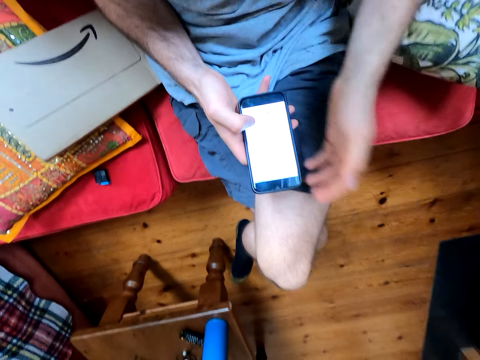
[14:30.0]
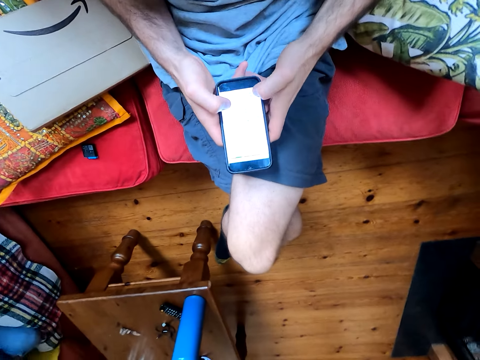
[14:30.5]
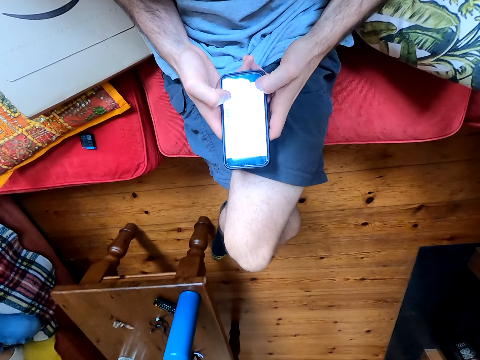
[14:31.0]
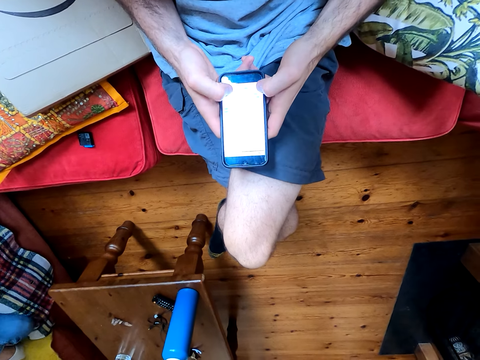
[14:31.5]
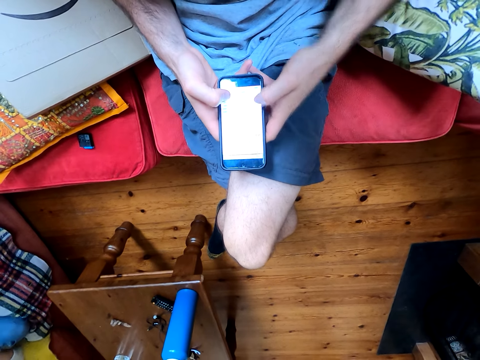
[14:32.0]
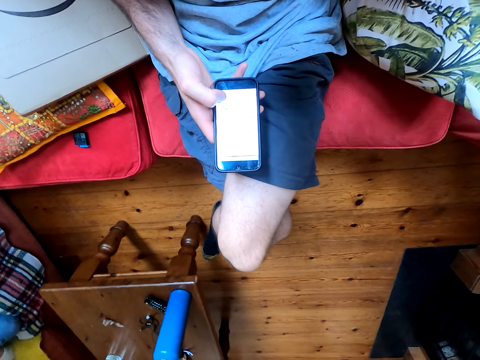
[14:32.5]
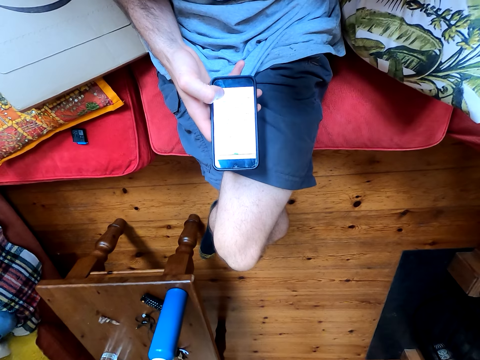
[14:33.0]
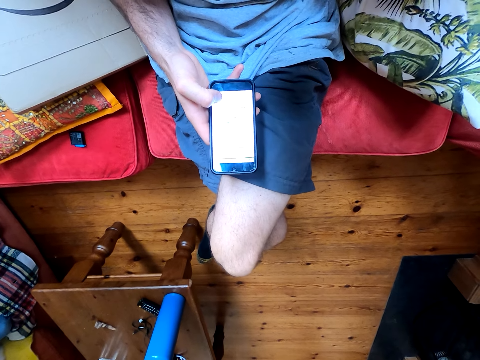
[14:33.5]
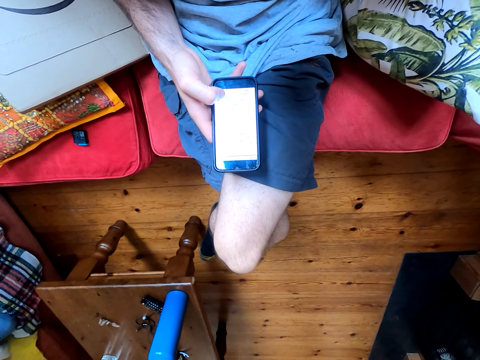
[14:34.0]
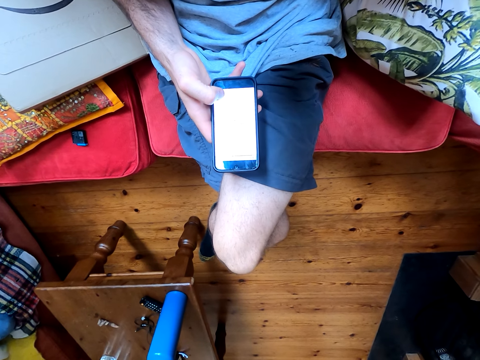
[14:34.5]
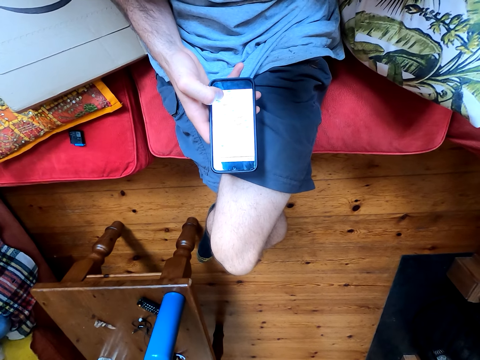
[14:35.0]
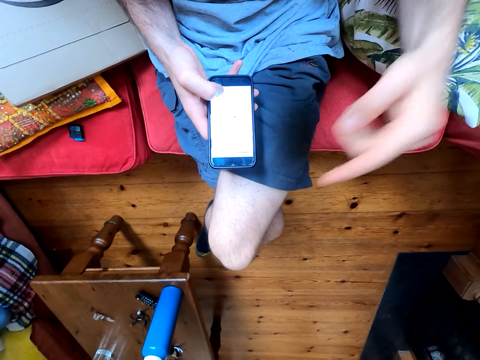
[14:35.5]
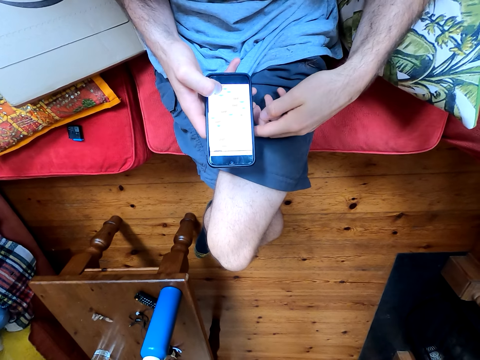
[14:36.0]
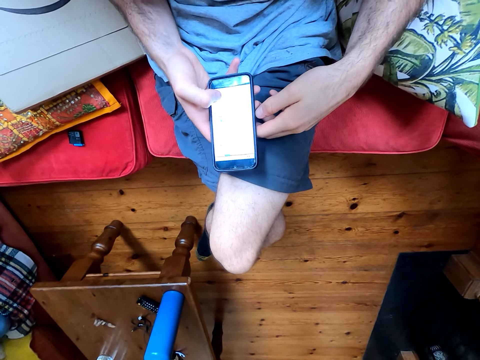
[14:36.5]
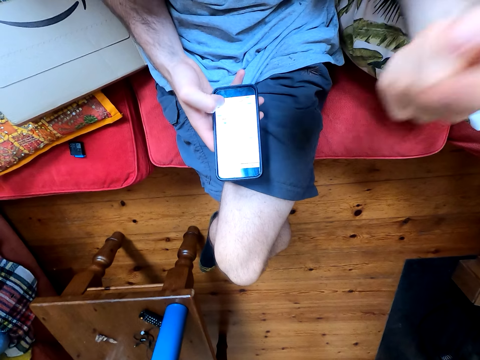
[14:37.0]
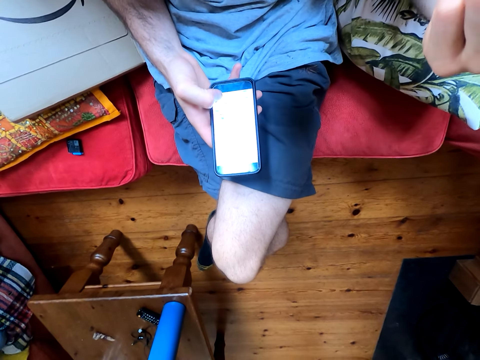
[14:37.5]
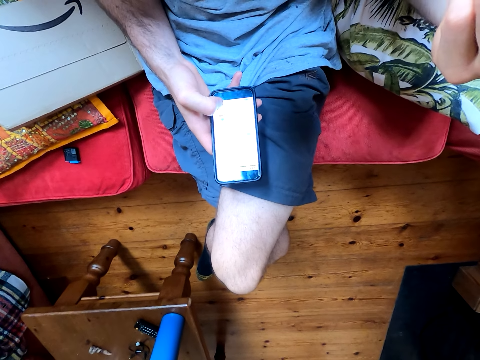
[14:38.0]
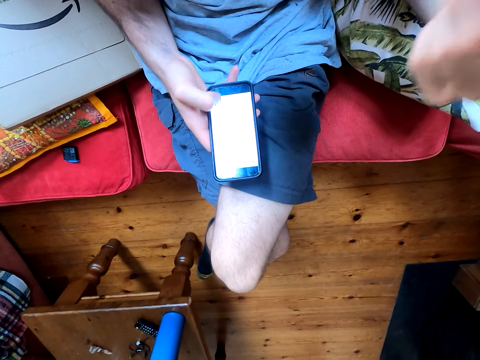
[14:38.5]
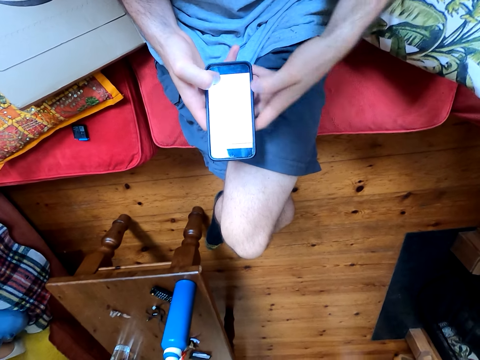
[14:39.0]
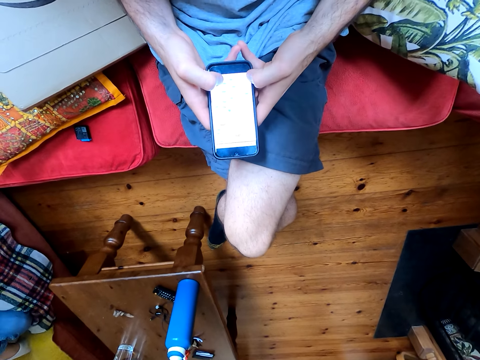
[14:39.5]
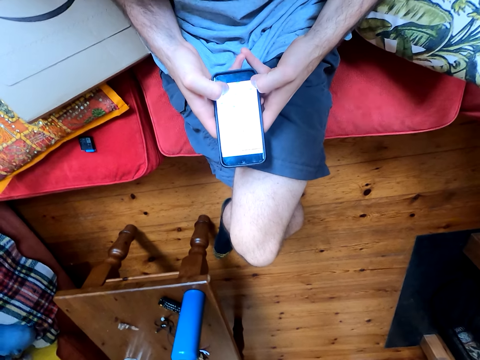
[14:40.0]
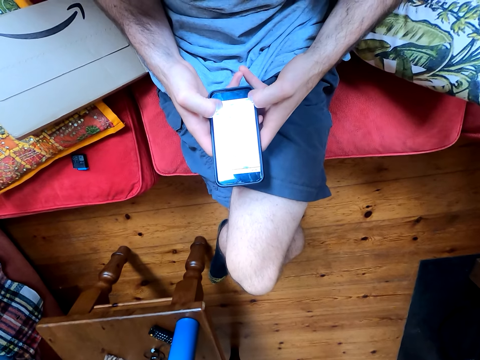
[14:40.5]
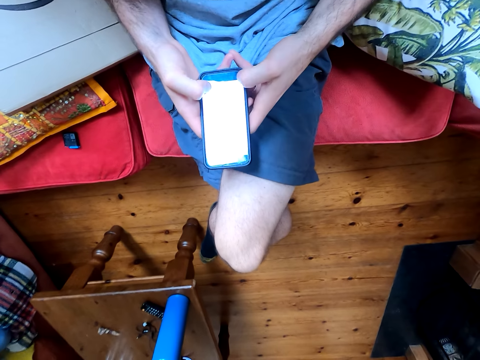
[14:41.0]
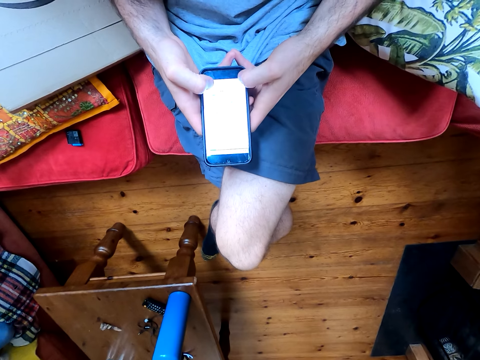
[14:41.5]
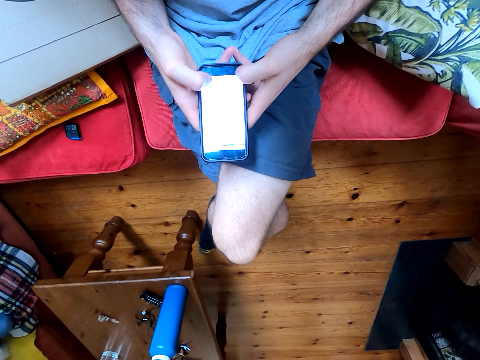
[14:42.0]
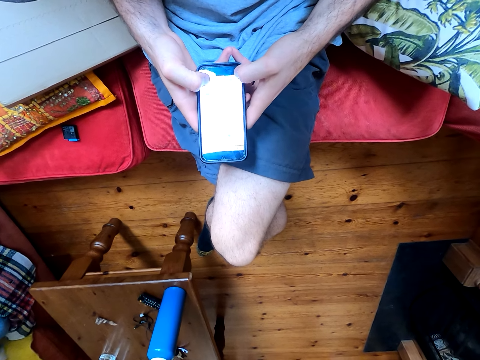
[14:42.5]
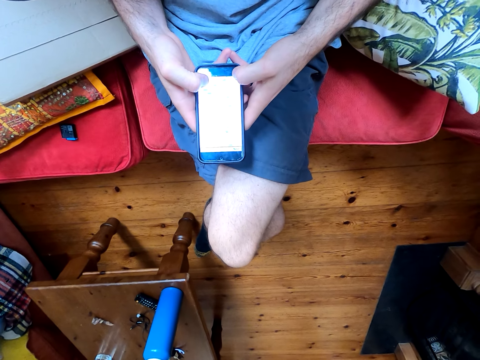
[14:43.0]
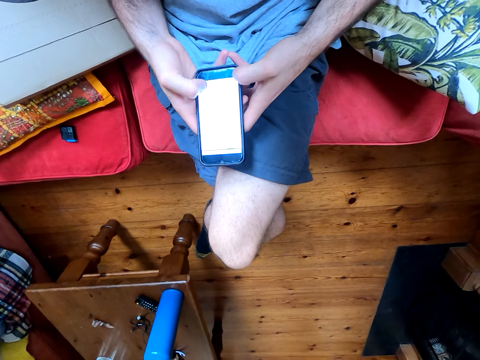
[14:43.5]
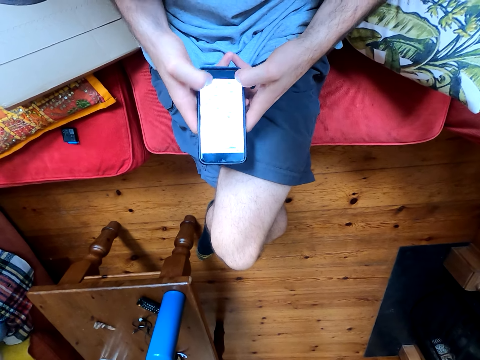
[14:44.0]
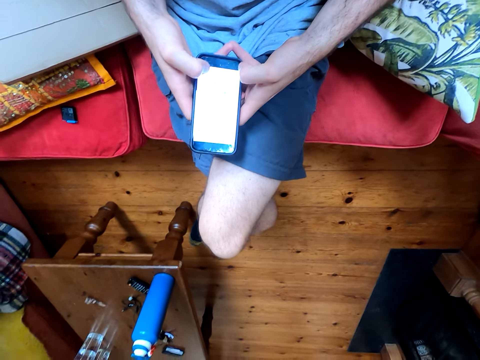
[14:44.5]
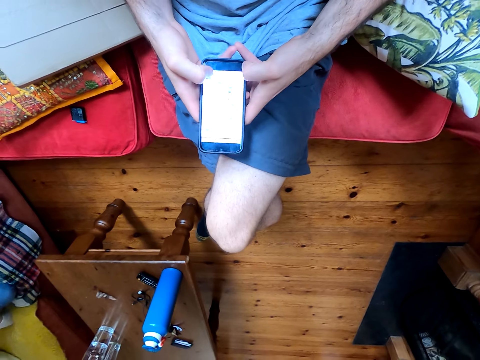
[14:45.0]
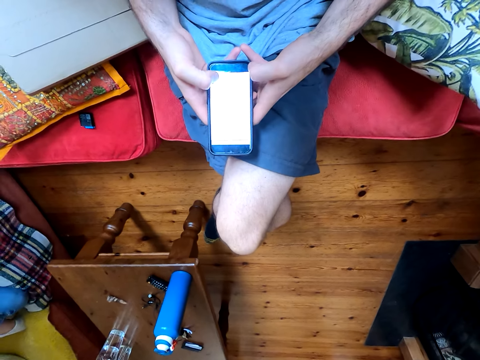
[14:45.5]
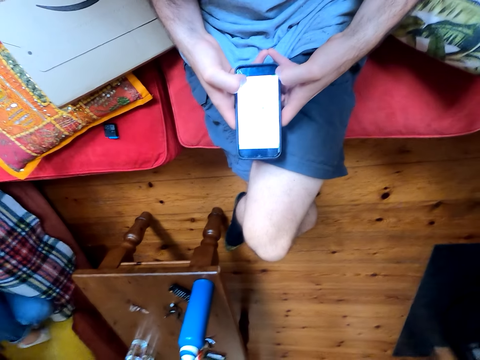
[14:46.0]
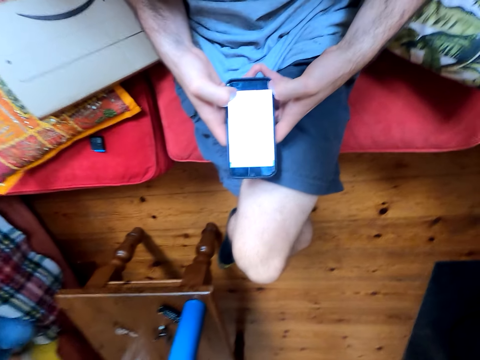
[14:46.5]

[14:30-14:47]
The camera wearer plays the game on the phone. They converse with a woman. They touch their head. They show hand gestures. They use his phone. They converse with the woman. They use his phone. The woman converses with the camera wearer. The camera wearer converses with the woman.
